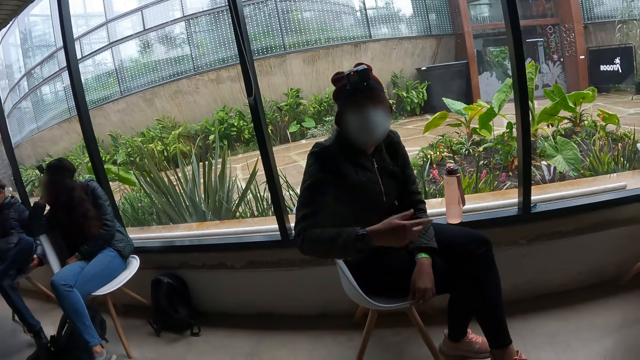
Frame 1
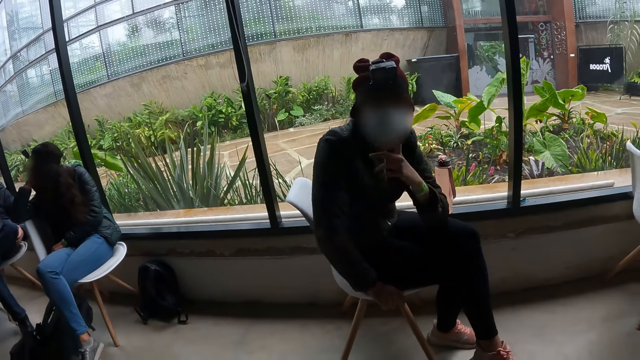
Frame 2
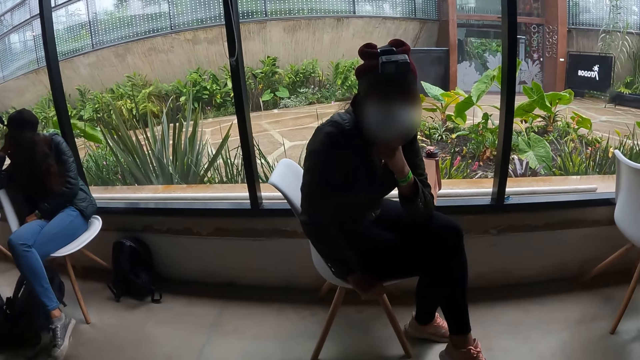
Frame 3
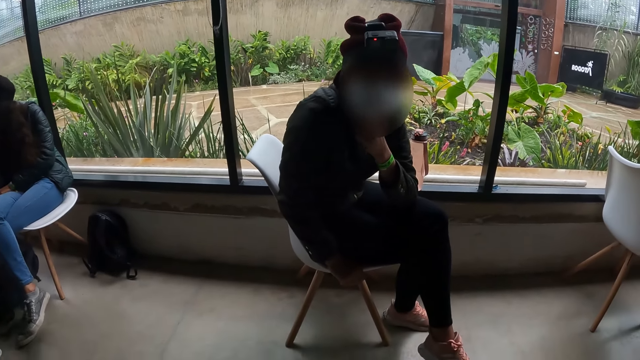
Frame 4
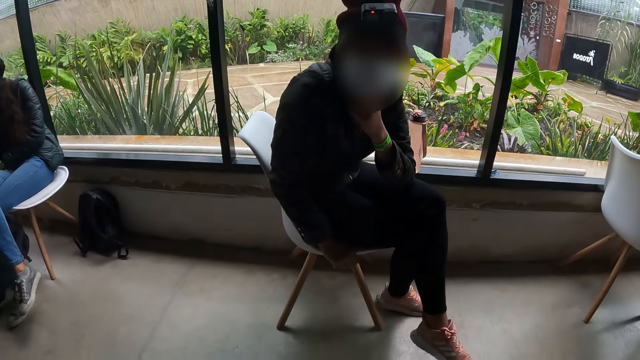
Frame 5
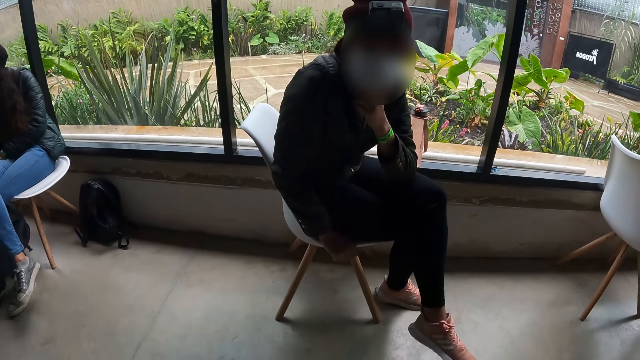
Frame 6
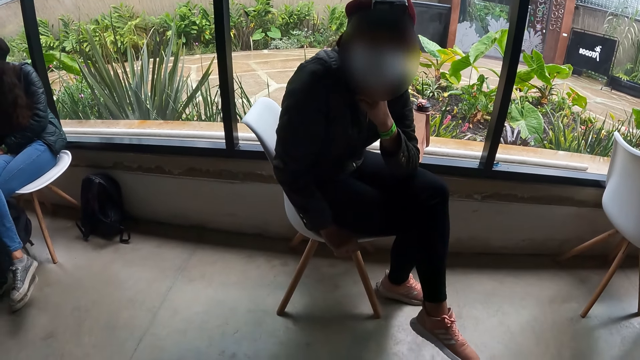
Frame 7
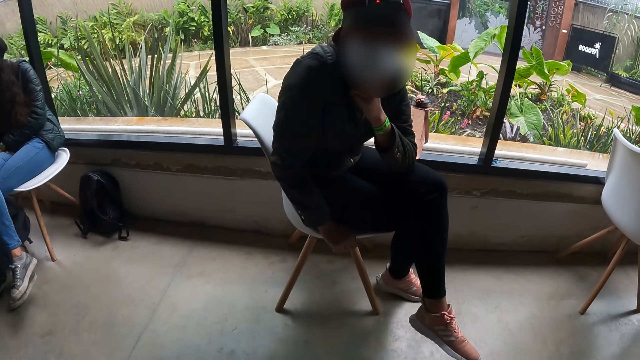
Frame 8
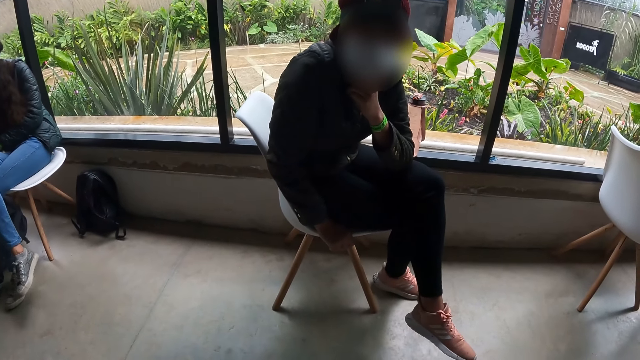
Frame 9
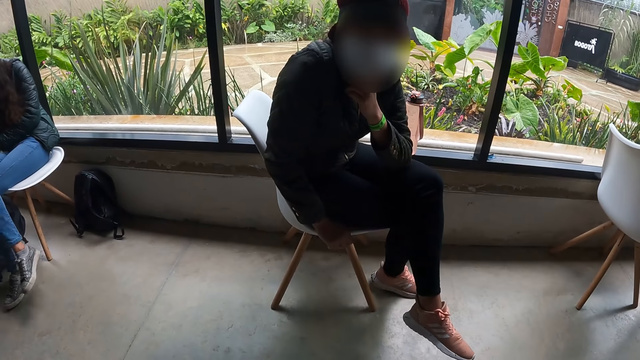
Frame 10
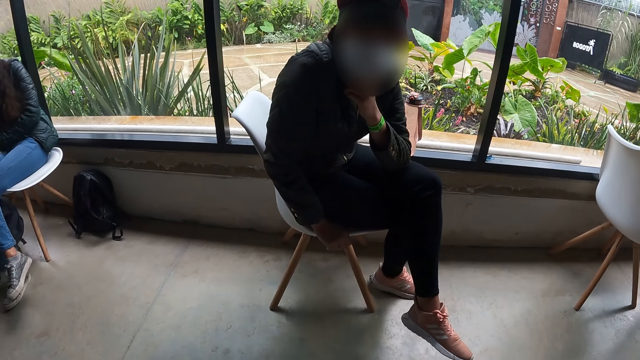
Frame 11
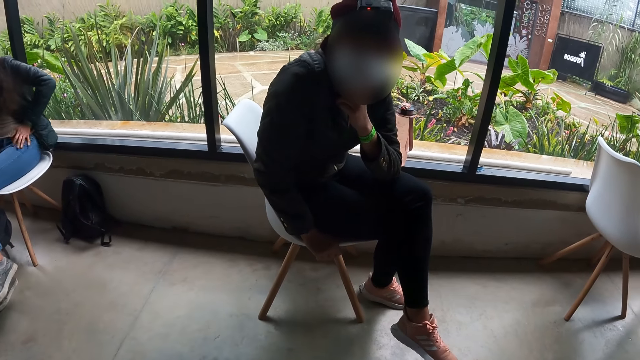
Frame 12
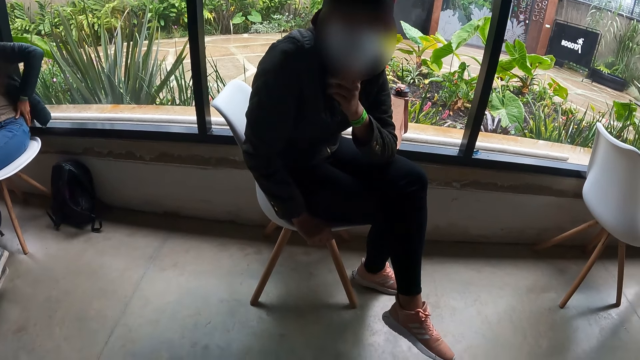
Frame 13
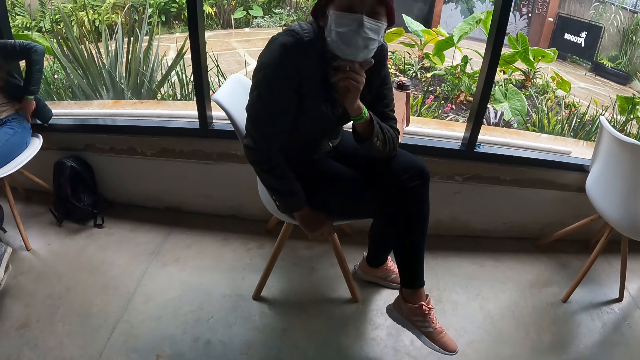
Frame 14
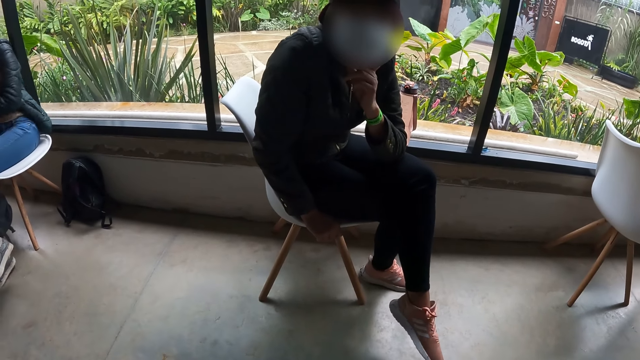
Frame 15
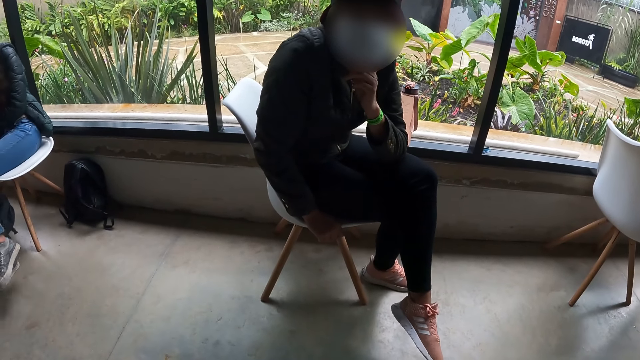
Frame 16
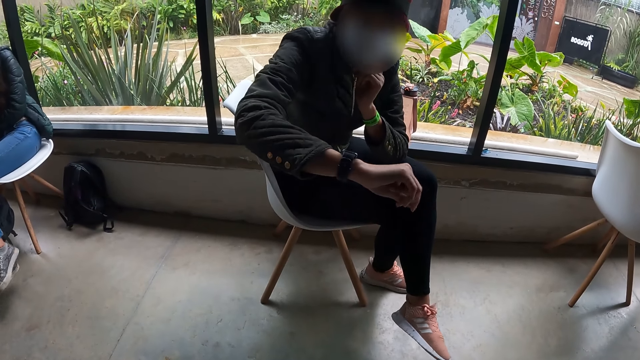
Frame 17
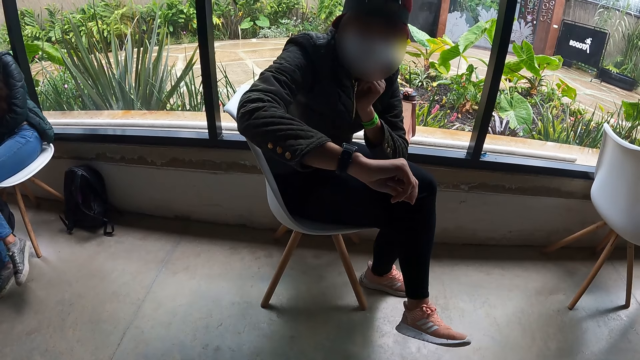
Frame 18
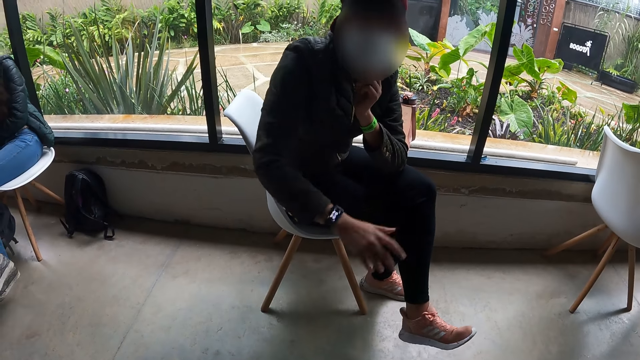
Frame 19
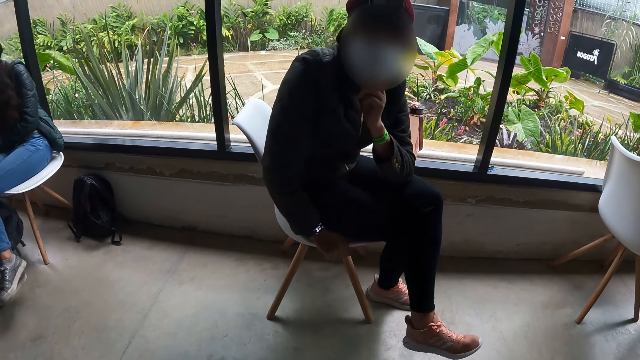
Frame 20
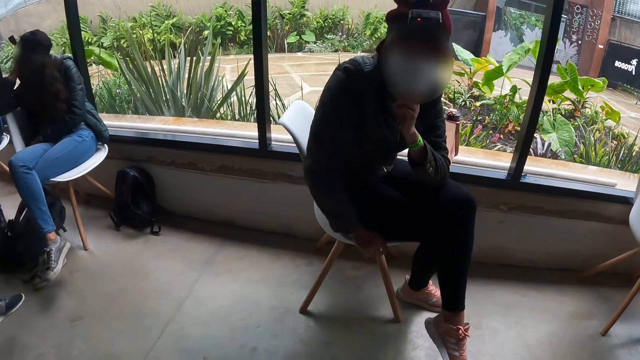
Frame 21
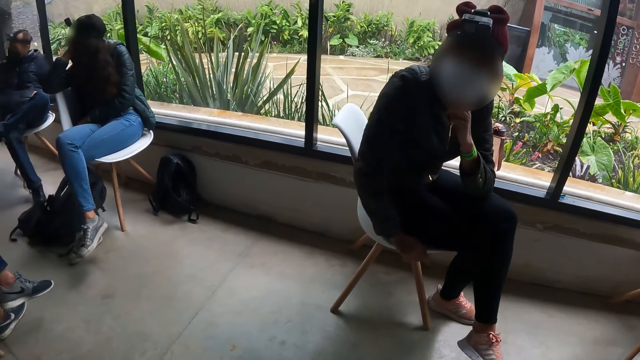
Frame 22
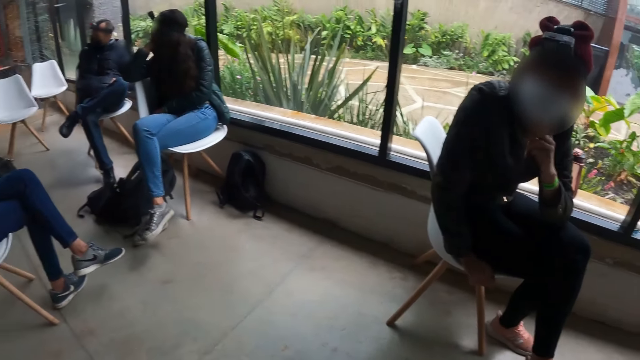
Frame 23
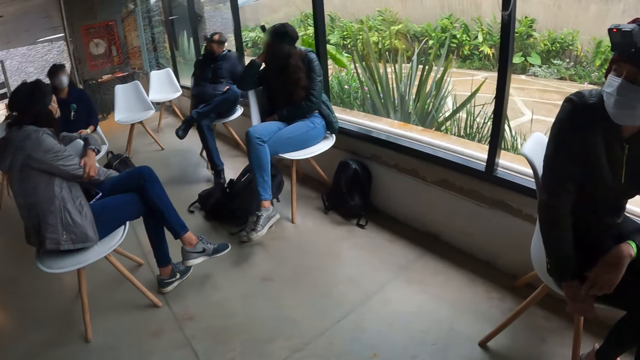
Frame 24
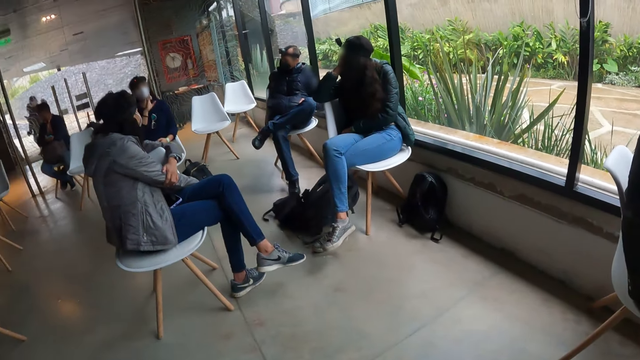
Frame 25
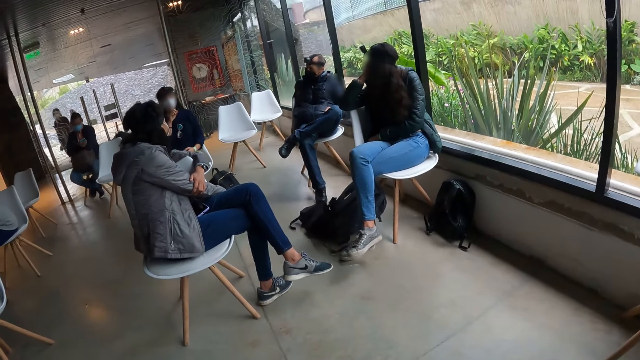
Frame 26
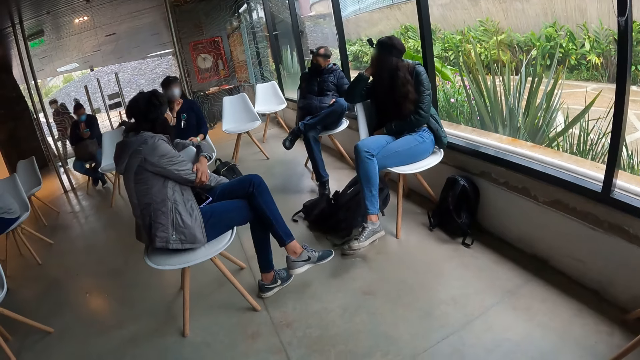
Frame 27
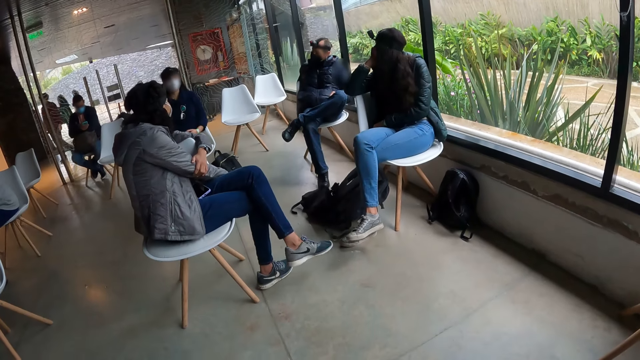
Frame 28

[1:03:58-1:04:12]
A man moves the hand, holds a chair with his right hand and places his left hand on his jaw. The man raises his right hand from the chair. The man looks at the watch. The man holds the chair with his right hand and gesticulates with his head. The man puts the hand on the chair. Another man interacts with a group of people in the studio with his right hand. The camera wearer looks around the room.

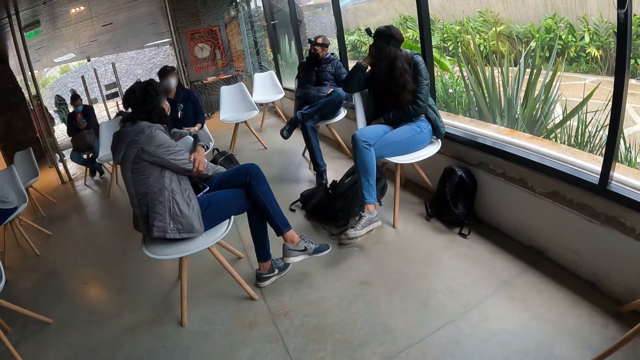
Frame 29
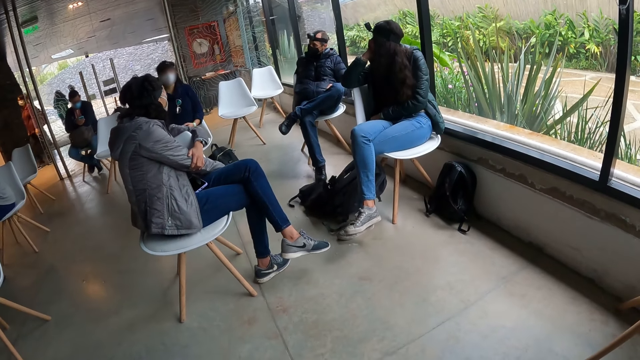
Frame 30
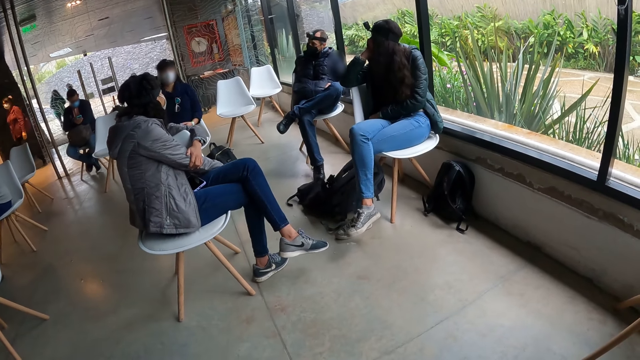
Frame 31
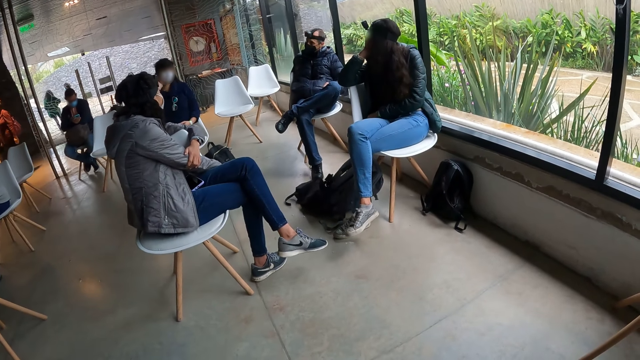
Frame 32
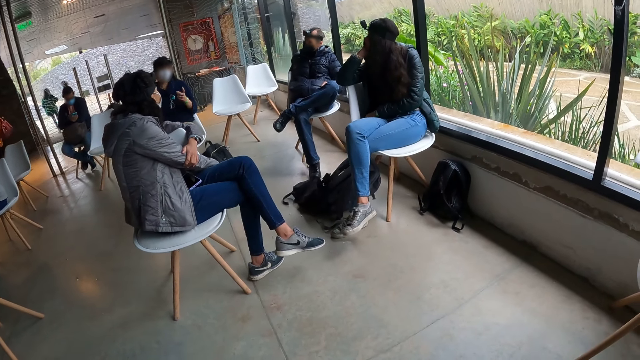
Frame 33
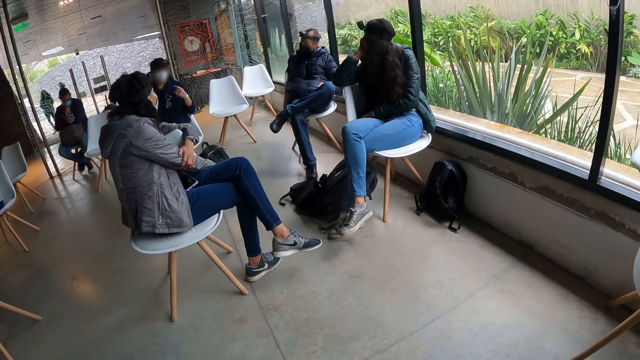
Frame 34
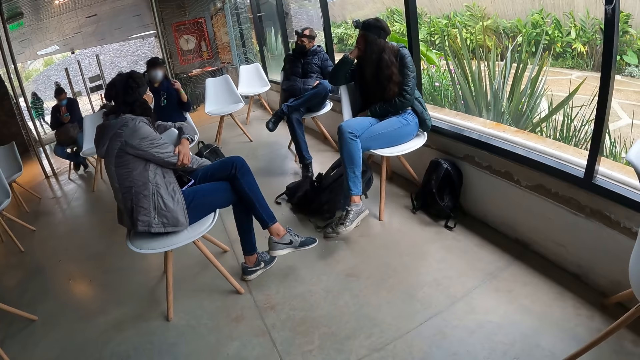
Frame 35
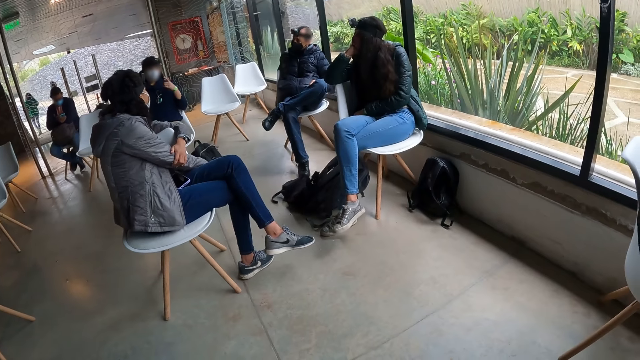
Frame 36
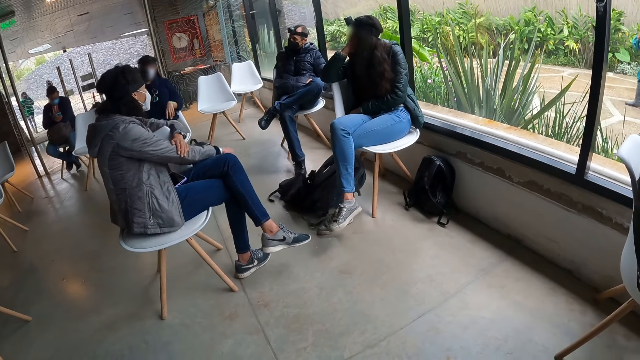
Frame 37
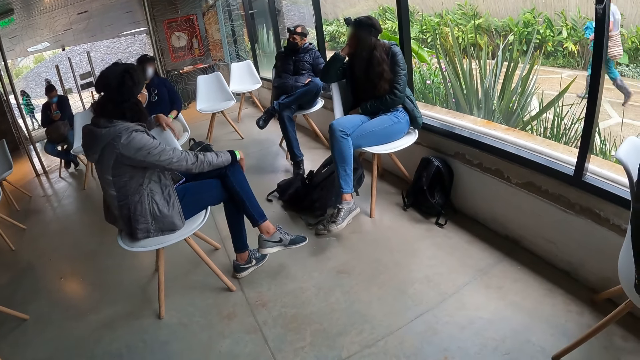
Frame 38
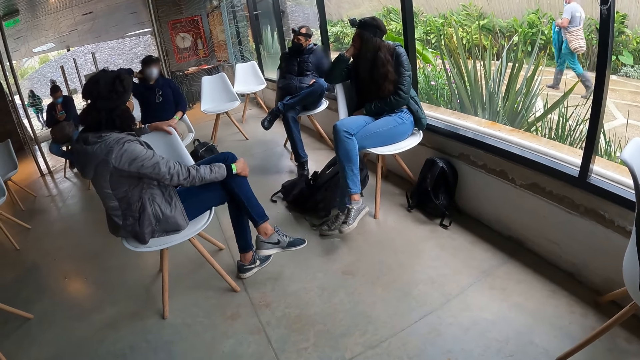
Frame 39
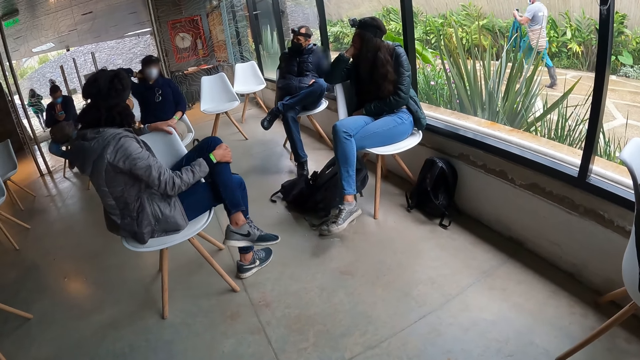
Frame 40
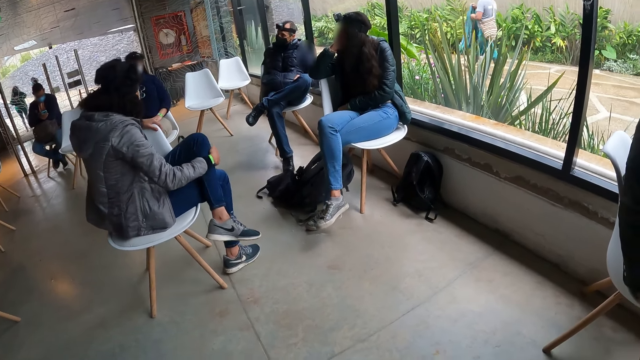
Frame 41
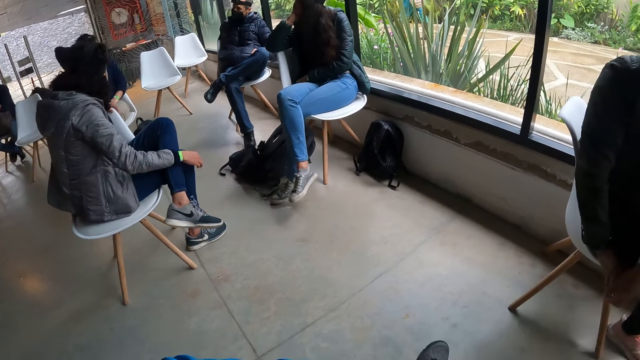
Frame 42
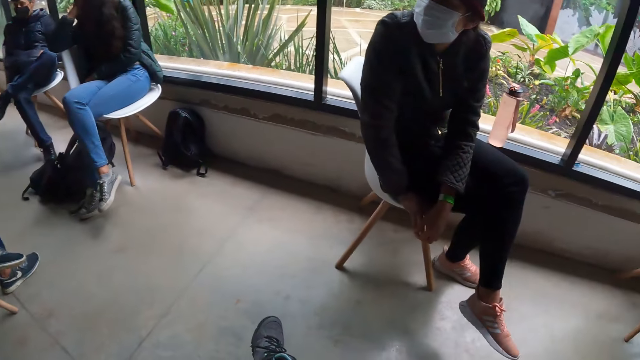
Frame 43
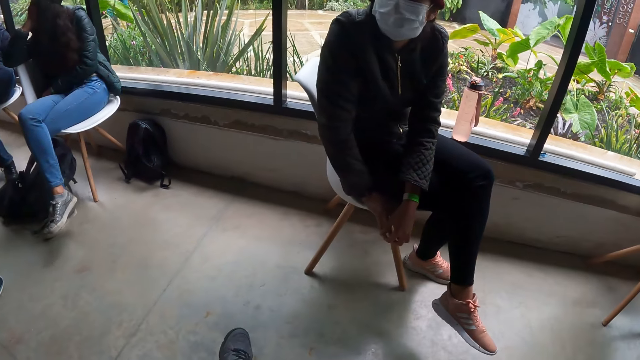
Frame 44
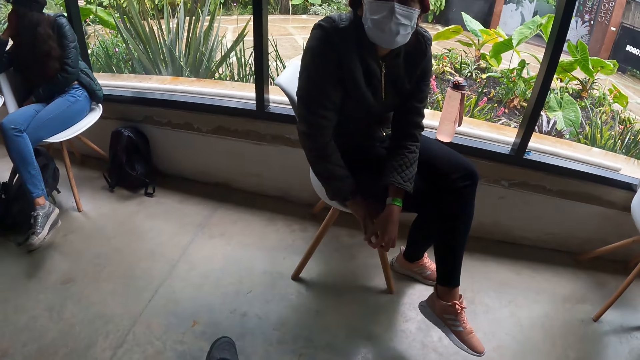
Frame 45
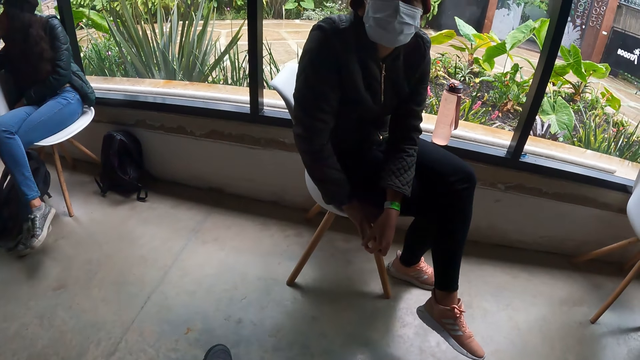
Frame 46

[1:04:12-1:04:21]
A man touches his head with his right hand. The man interacts with a group of people in the studio with his left hand. A woman moves her left leg with her right hand.
